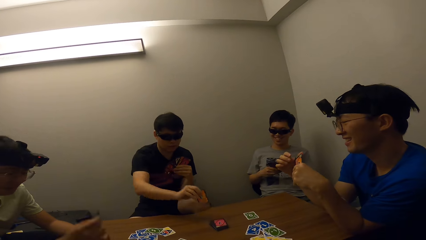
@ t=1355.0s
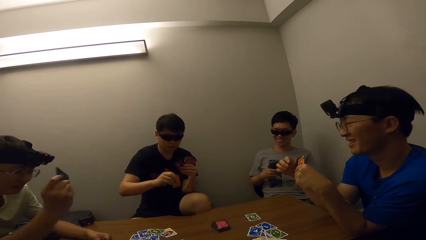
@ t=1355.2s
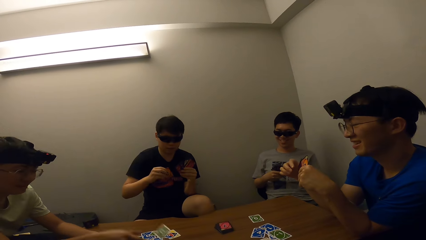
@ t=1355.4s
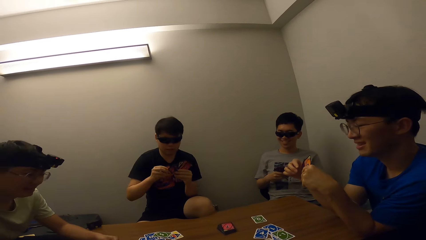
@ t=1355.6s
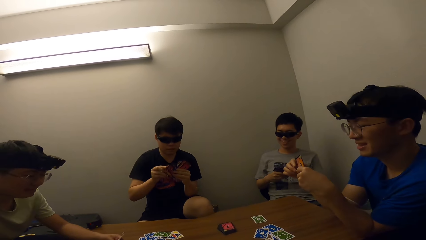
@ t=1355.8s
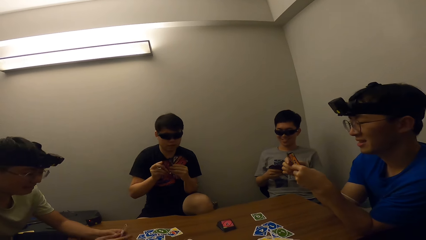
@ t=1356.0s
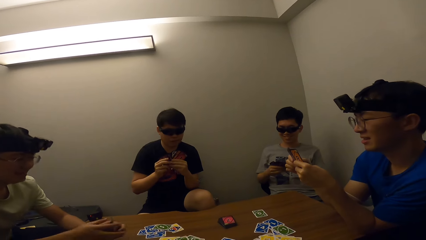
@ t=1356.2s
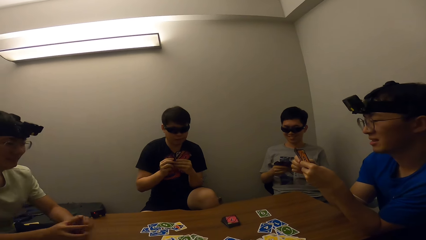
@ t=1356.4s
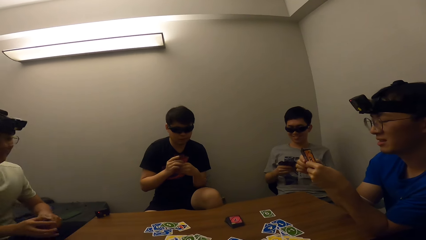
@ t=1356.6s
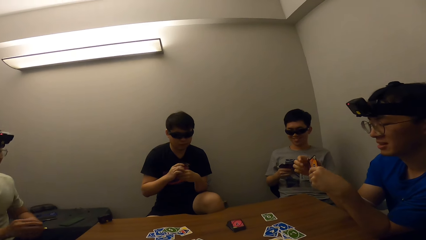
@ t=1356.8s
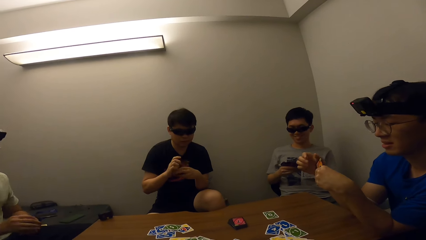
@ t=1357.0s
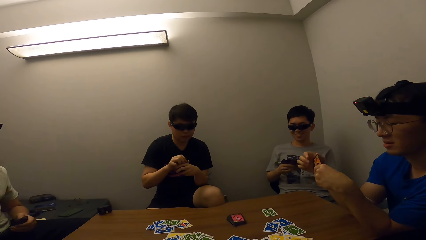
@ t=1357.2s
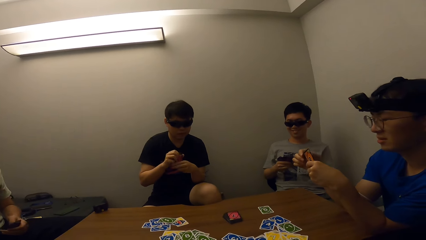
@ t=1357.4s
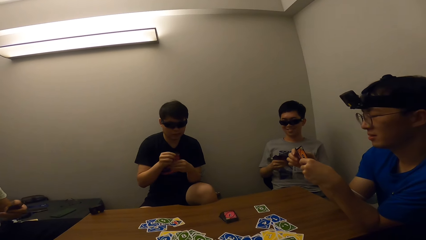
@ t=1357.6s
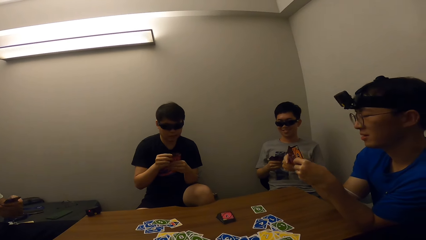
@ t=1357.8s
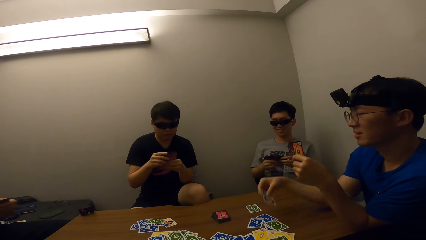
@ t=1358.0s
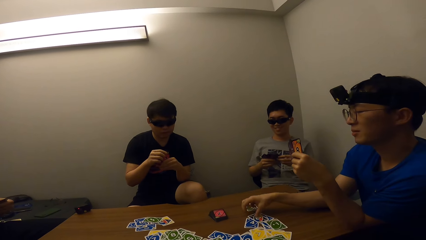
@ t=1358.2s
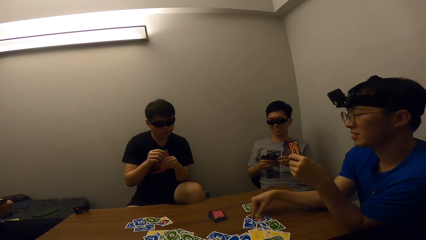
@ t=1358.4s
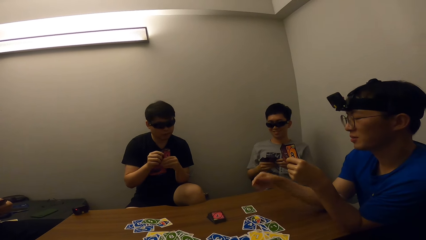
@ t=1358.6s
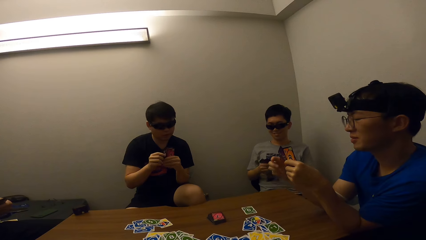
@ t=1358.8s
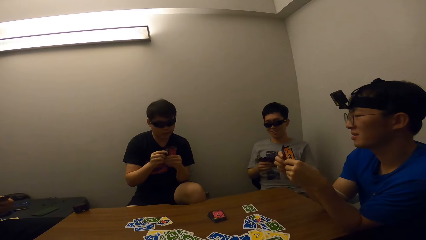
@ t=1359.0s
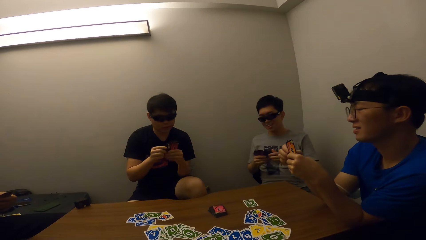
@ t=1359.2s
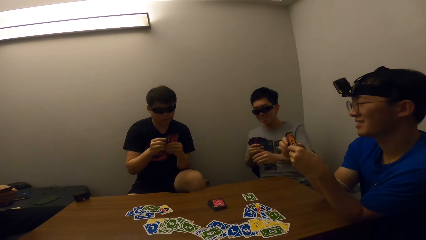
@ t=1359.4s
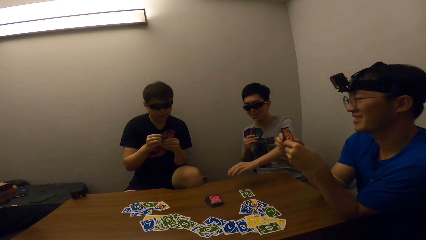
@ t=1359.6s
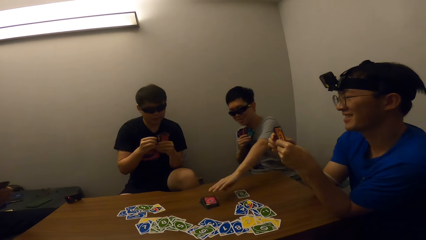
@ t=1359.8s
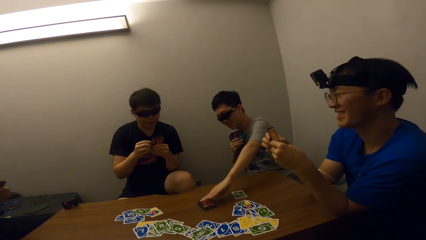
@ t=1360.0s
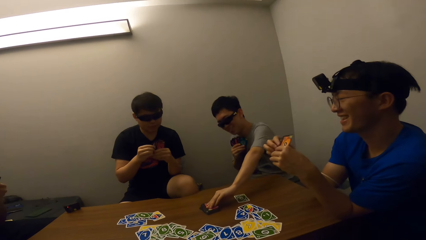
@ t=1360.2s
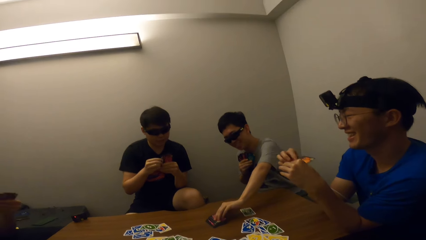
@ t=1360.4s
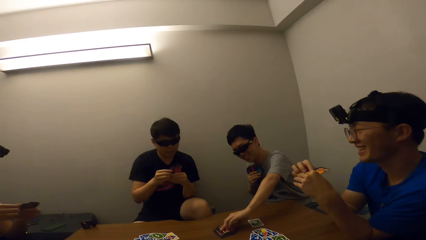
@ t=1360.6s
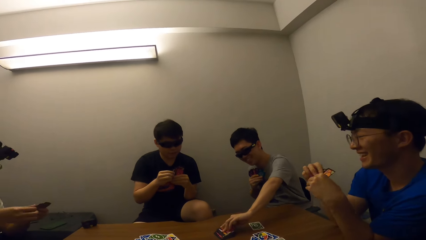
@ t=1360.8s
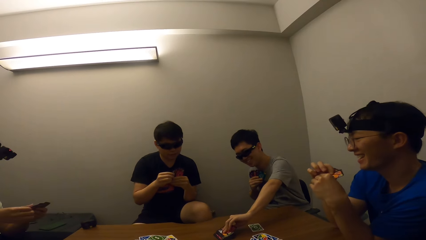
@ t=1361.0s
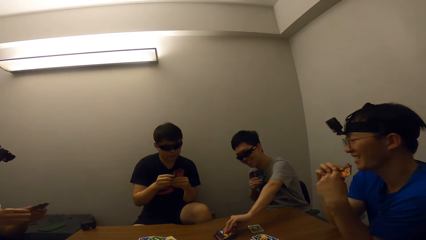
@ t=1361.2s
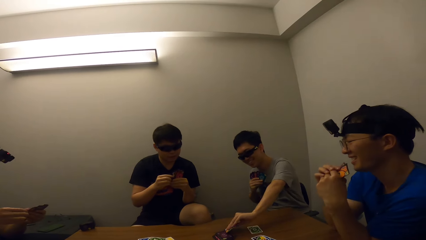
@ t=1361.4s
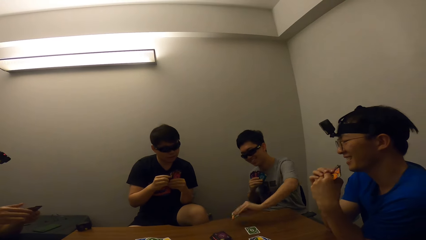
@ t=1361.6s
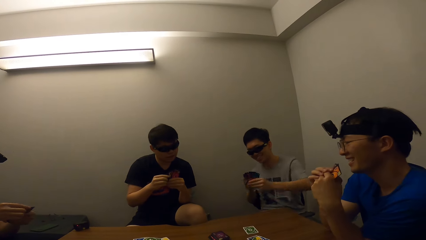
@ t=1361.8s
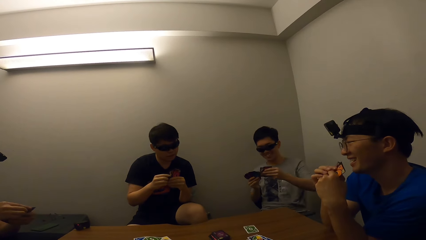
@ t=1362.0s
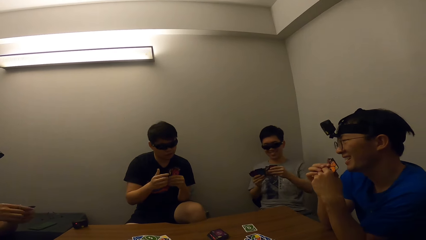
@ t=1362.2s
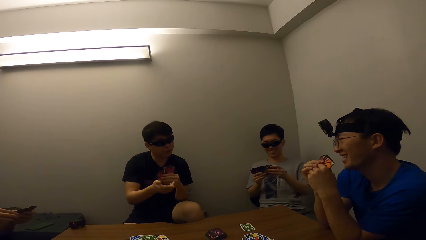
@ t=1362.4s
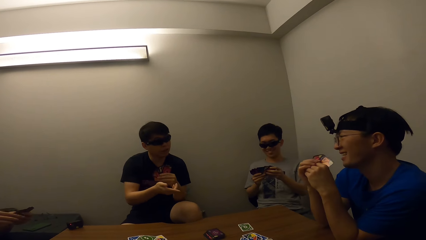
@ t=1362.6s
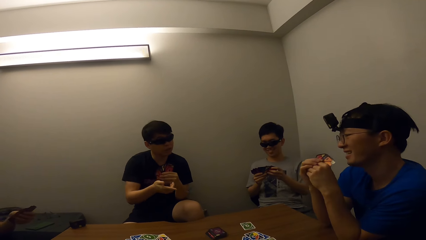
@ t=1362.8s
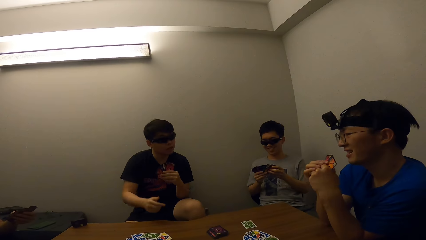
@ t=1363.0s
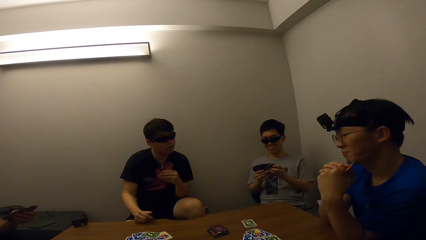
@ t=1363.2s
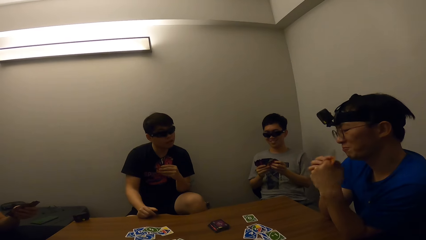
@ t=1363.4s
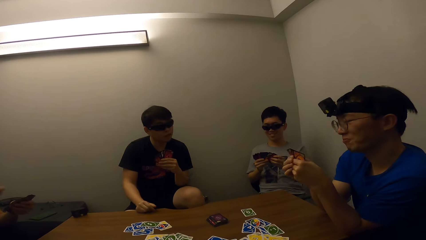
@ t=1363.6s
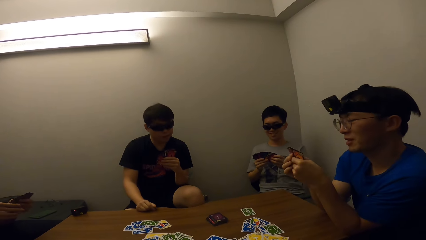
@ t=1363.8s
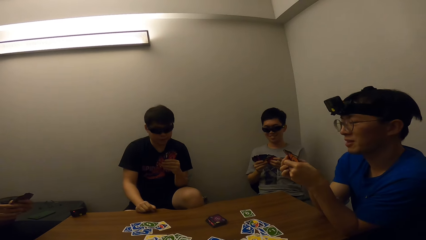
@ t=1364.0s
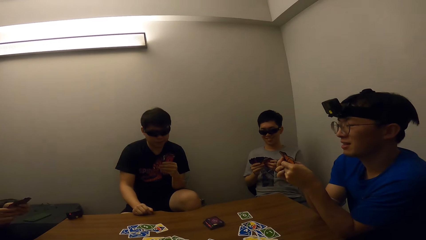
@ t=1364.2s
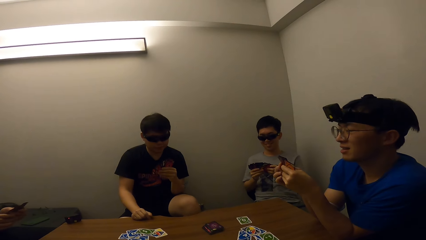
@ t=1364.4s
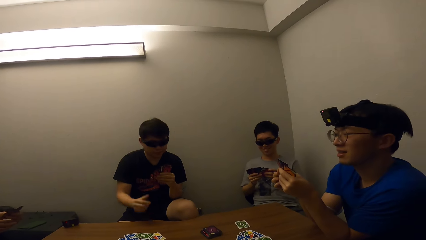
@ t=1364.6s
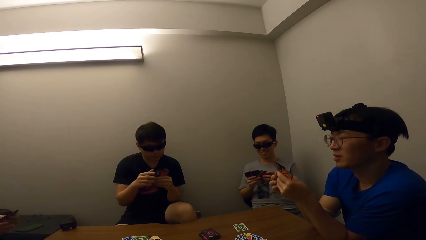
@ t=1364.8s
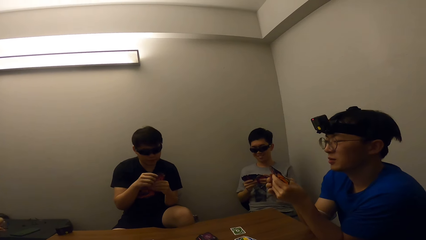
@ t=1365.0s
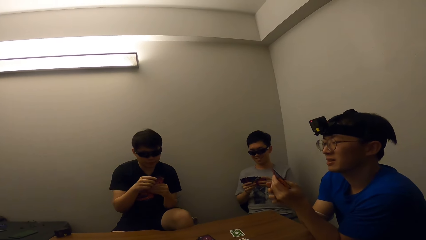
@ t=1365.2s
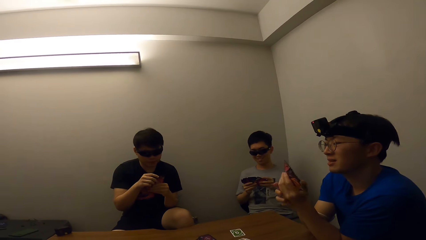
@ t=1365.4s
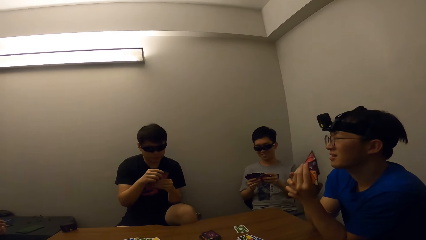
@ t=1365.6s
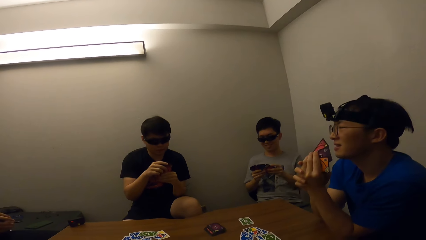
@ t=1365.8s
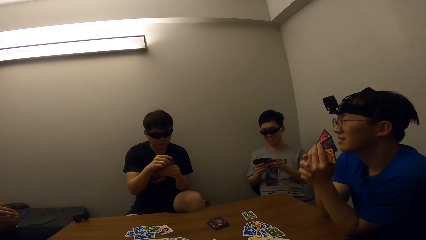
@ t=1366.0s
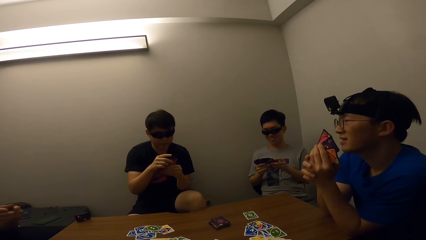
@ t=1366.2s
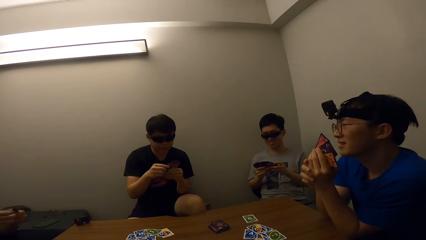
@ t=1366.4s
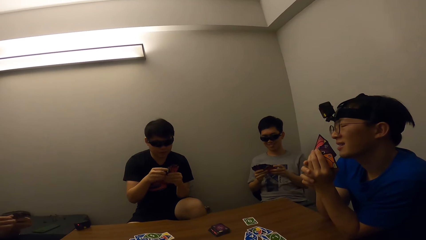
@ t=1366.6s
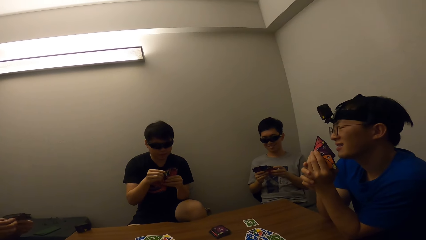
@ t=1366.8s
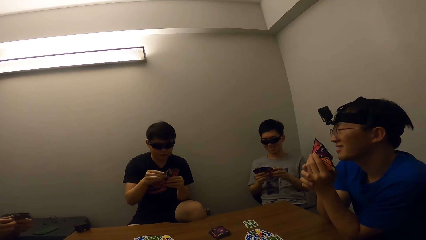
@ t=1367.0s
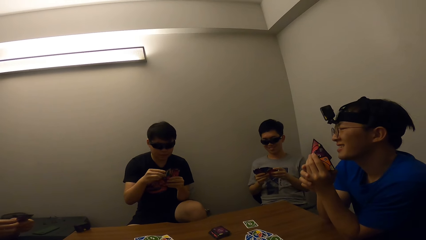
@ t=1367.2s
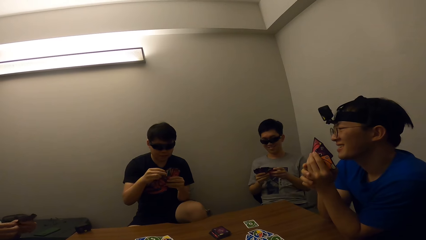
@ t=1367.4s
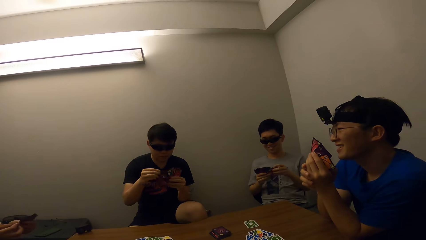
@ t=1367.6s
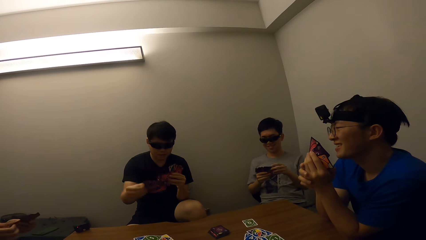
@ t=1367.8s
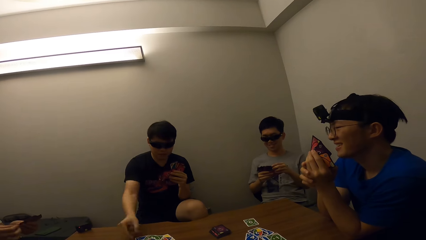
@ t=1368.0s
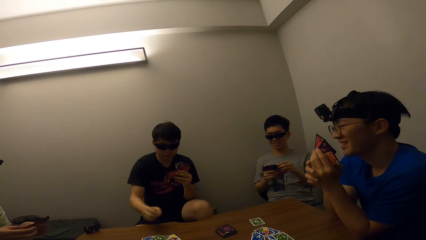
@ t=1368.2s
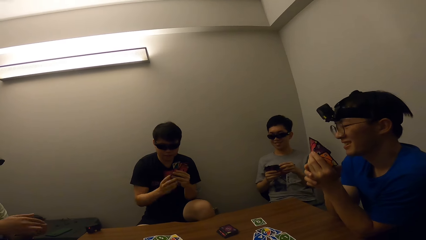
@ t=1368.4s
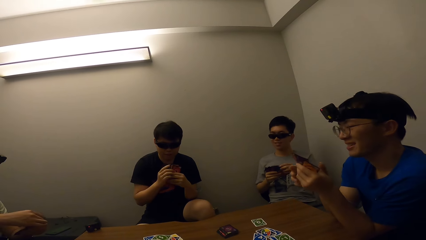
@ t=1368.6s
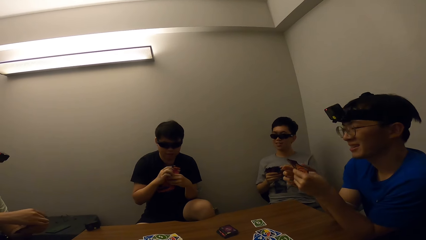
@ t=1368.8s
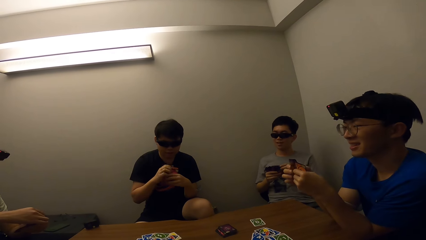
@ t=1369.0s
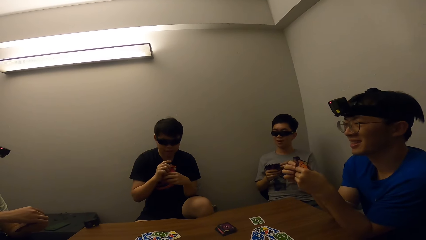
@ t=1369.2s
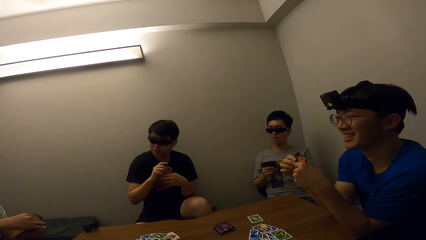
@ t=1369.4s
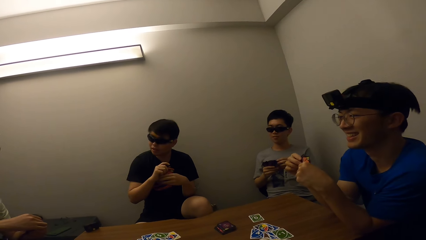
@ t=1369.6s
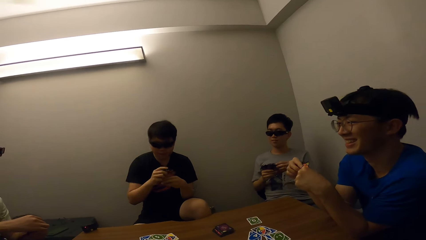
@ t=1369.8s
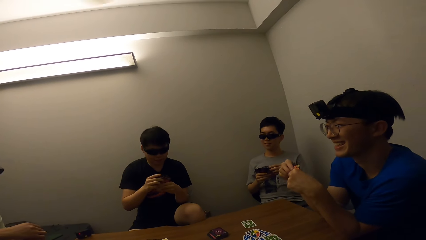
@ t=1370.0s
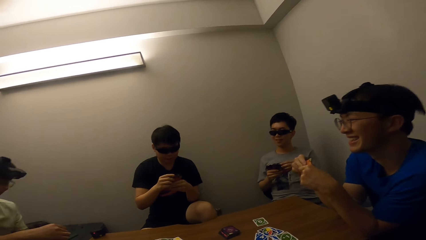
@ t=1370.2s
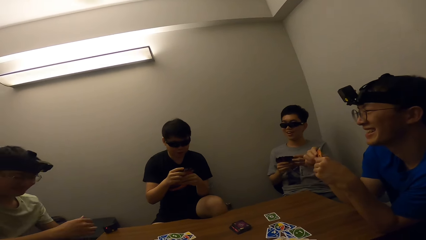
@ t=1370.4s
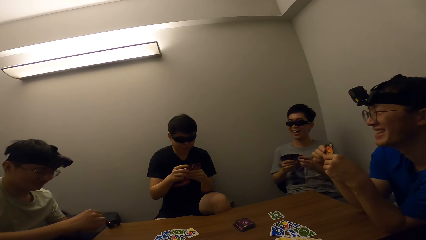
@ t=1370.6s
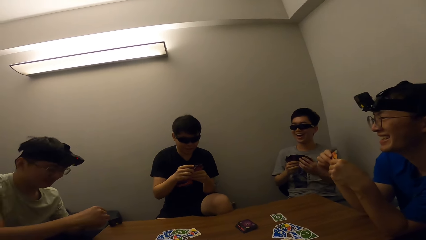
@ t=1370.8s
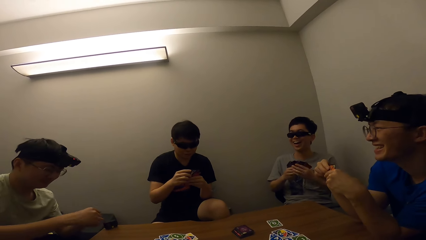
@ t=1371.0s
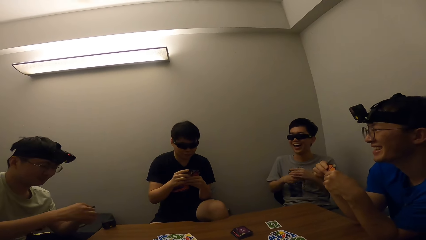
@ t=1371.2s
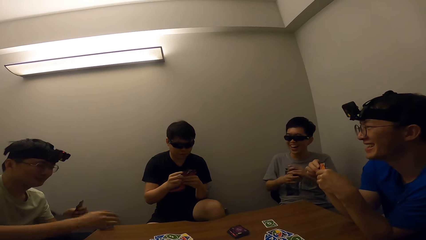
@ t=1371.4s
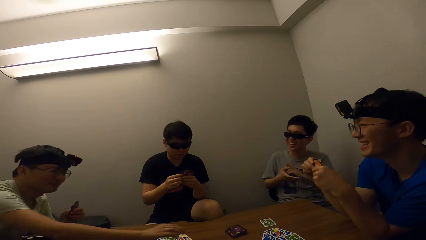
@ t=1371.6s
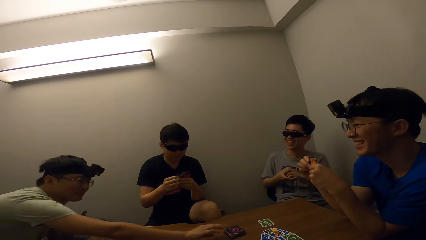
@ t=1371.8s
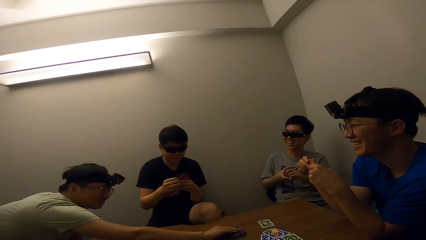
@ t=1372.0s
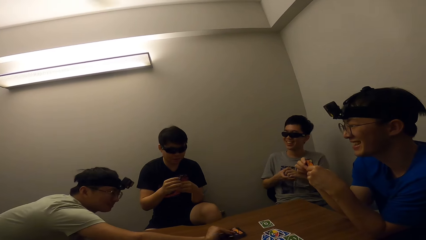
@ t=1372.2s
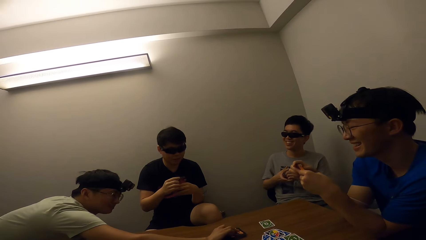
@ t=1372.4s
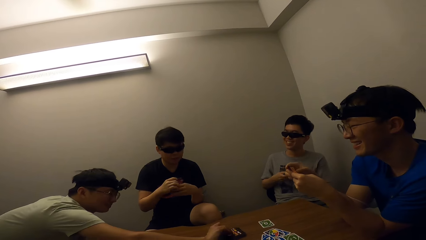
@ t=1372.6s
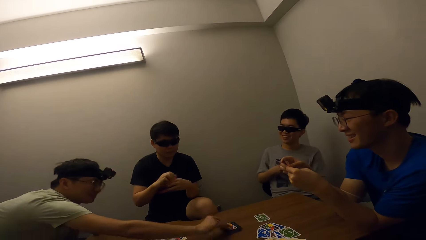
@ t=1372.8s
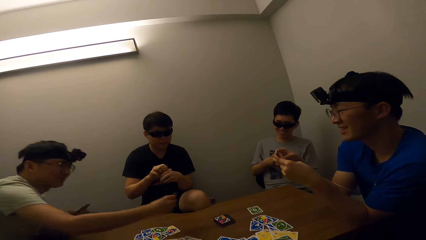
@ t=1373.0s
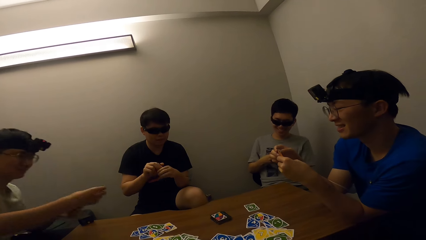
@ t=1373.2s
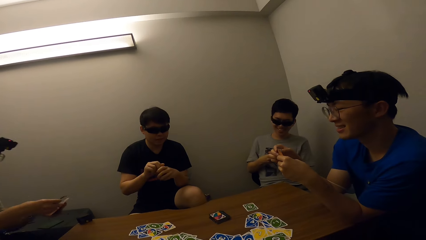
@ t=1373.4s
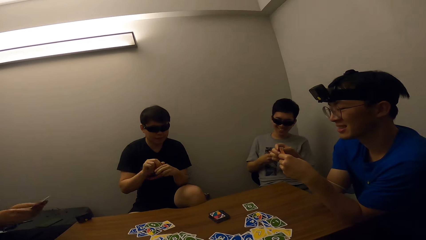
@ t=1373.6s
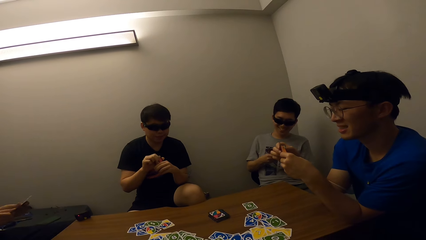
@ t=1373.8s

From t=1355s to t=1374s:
A man picks a game. Another man drops a card. A third man drops the card. A fourth man picks a game. A fifth man plays the card. The fourth man picks up the card.
